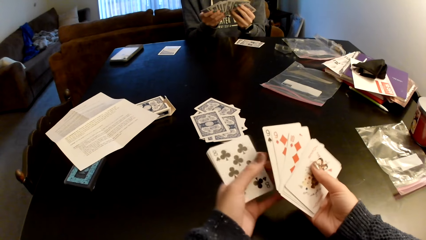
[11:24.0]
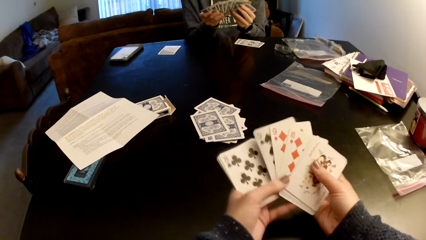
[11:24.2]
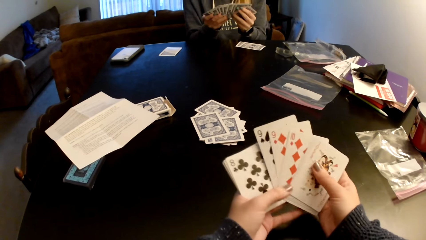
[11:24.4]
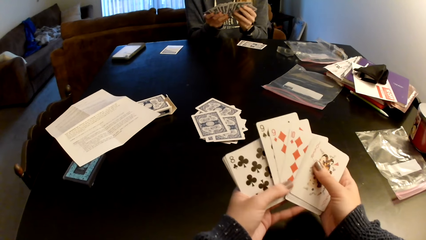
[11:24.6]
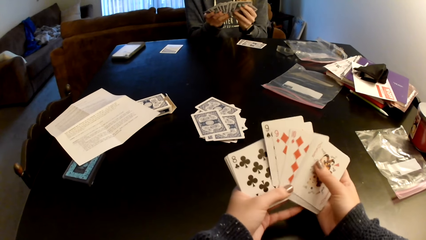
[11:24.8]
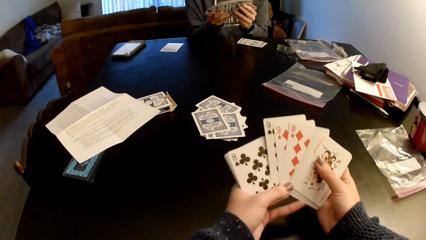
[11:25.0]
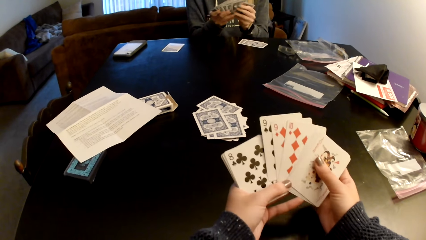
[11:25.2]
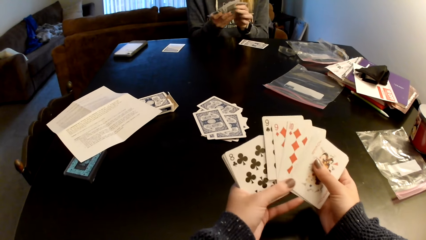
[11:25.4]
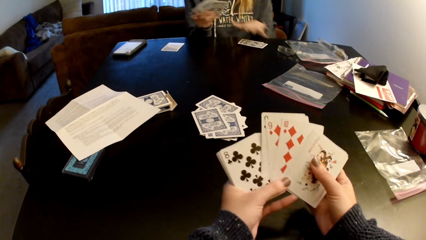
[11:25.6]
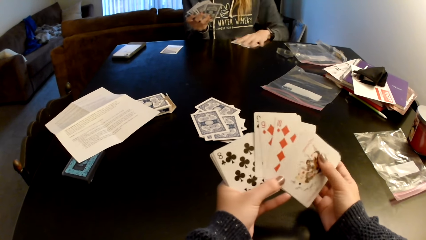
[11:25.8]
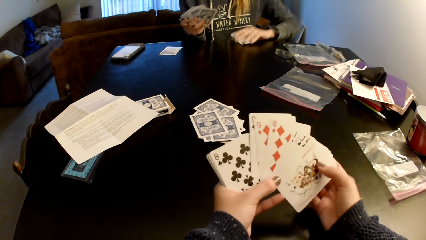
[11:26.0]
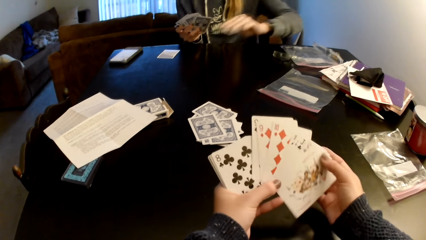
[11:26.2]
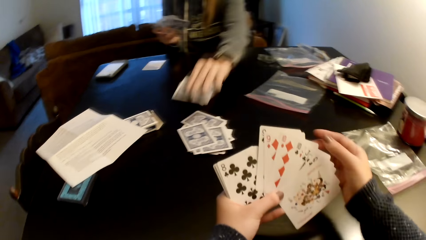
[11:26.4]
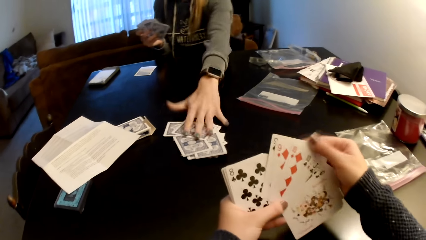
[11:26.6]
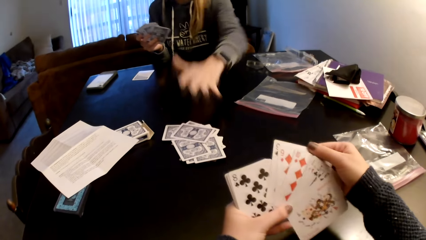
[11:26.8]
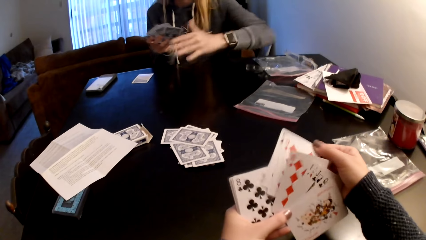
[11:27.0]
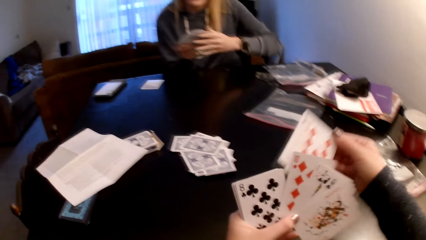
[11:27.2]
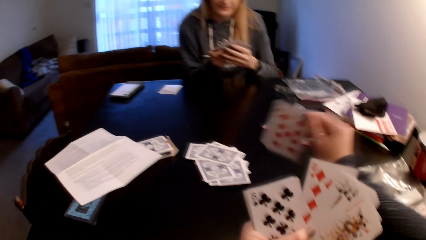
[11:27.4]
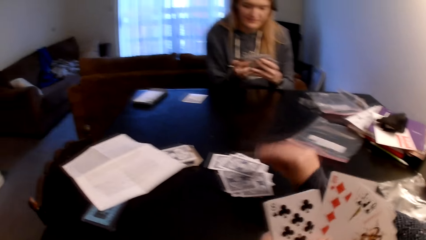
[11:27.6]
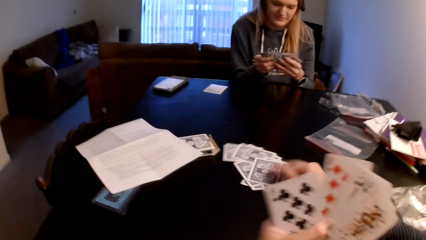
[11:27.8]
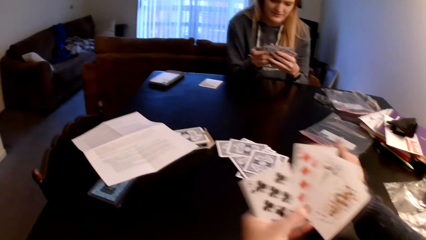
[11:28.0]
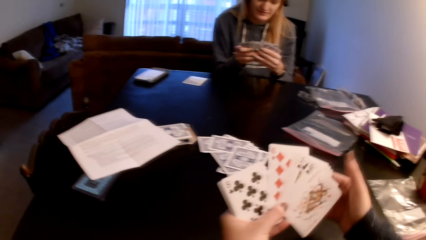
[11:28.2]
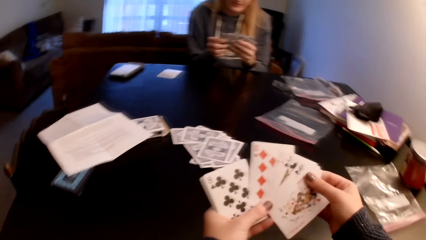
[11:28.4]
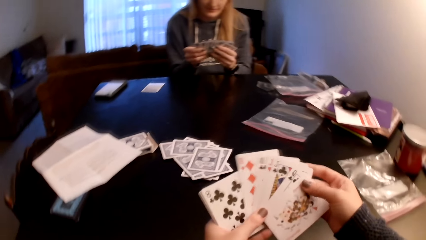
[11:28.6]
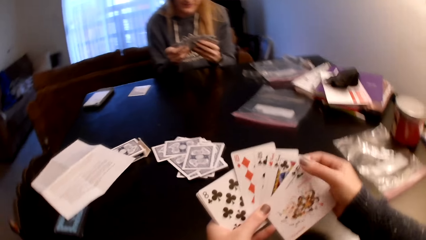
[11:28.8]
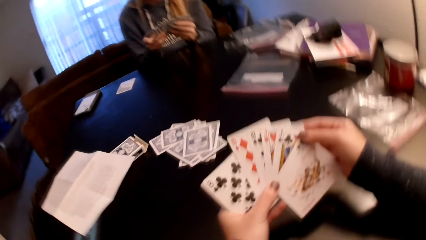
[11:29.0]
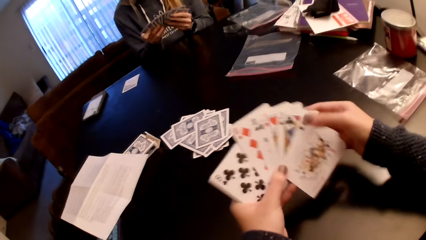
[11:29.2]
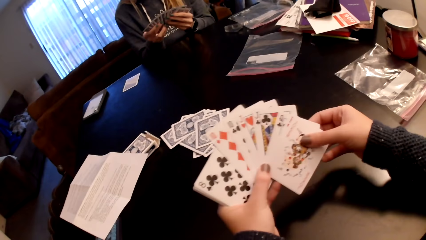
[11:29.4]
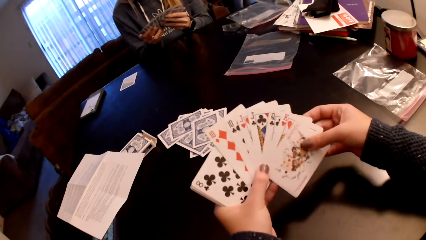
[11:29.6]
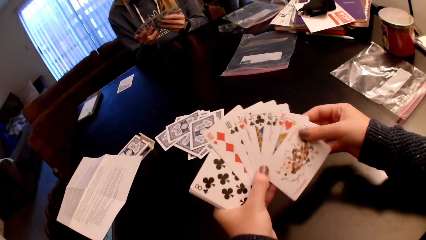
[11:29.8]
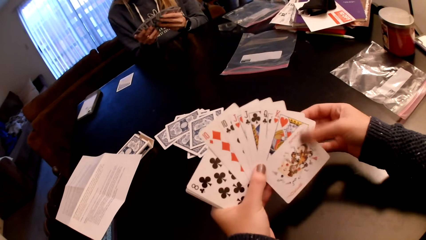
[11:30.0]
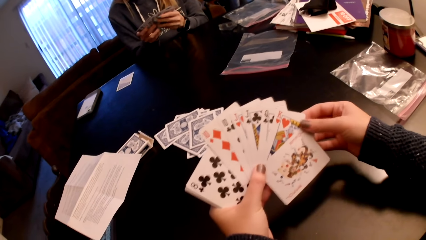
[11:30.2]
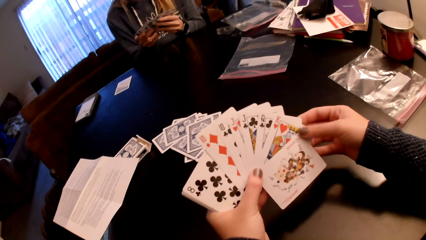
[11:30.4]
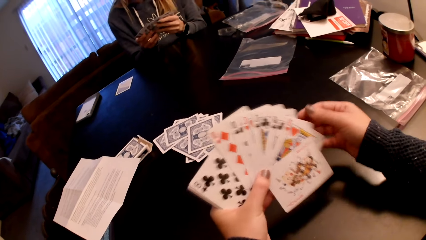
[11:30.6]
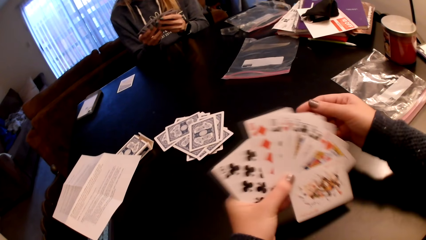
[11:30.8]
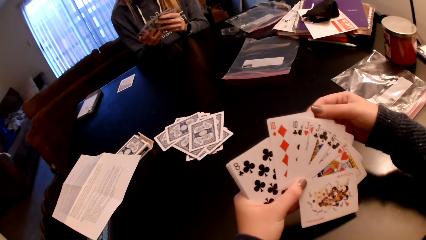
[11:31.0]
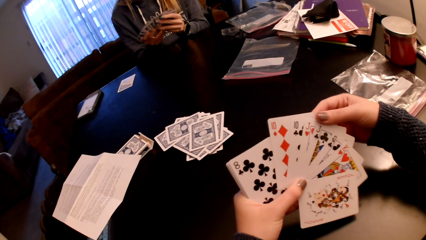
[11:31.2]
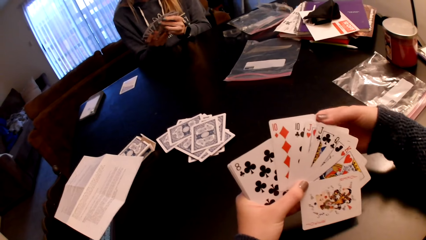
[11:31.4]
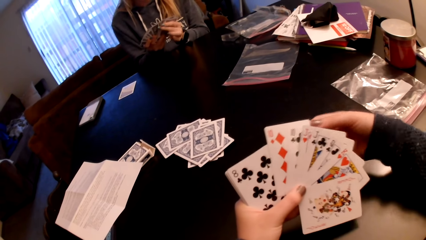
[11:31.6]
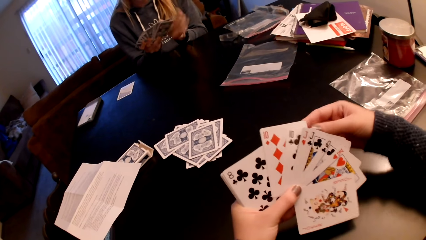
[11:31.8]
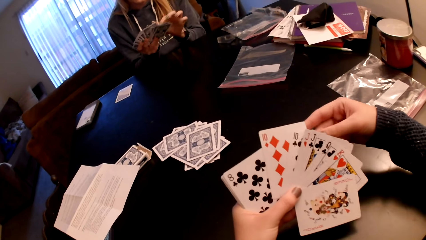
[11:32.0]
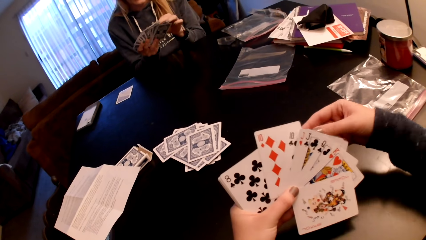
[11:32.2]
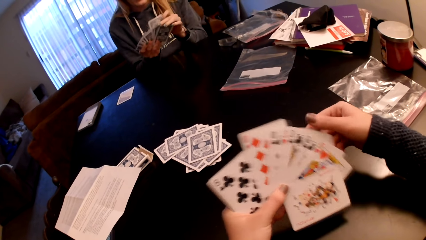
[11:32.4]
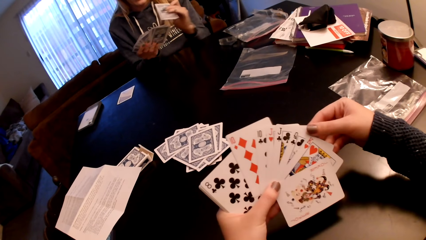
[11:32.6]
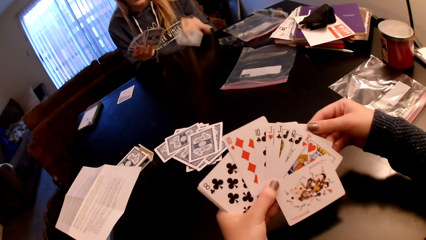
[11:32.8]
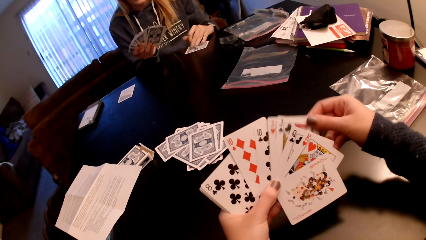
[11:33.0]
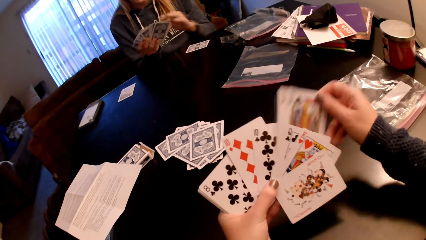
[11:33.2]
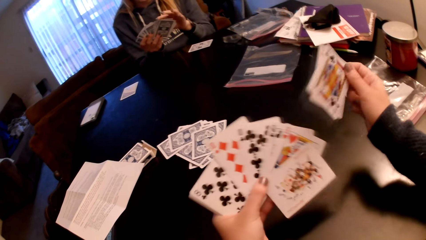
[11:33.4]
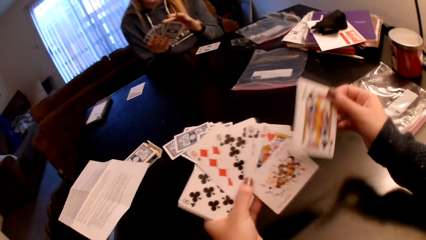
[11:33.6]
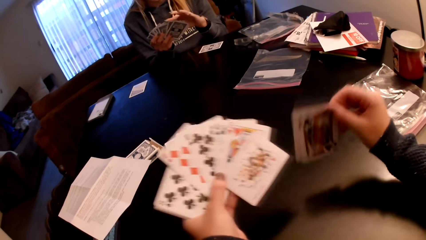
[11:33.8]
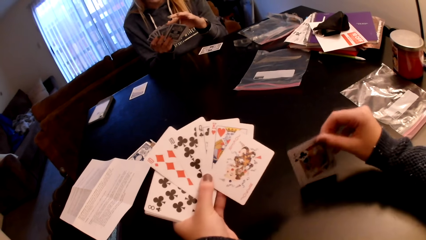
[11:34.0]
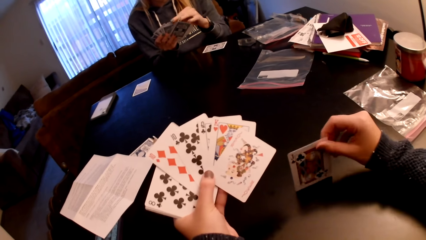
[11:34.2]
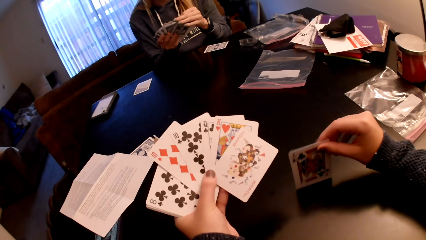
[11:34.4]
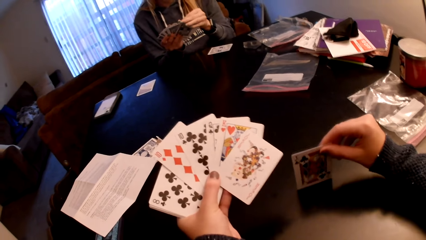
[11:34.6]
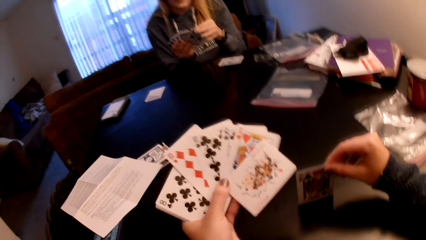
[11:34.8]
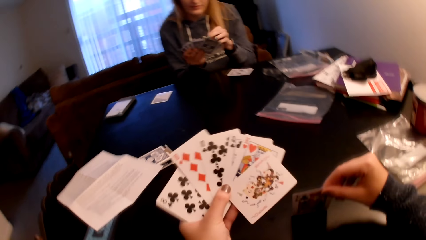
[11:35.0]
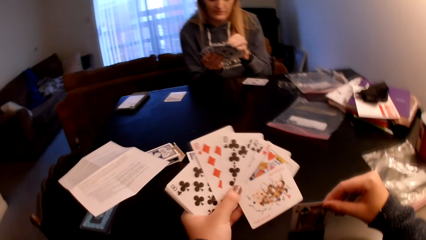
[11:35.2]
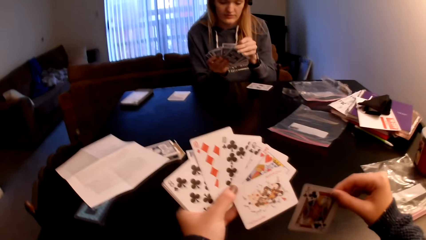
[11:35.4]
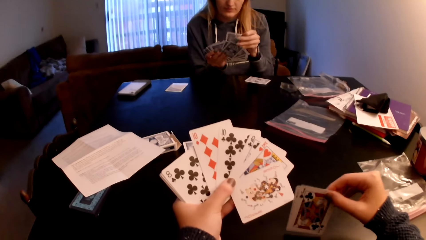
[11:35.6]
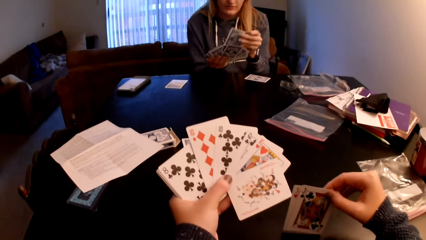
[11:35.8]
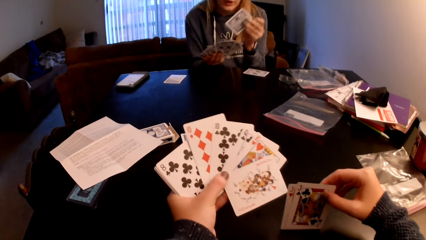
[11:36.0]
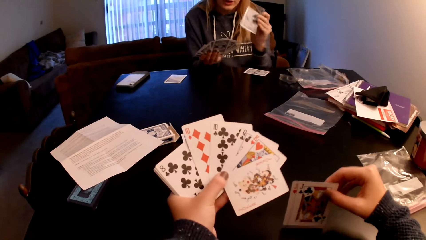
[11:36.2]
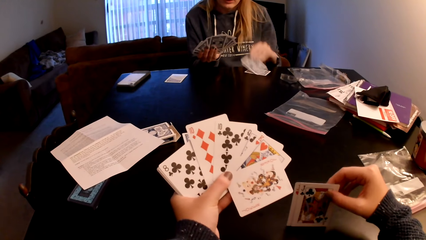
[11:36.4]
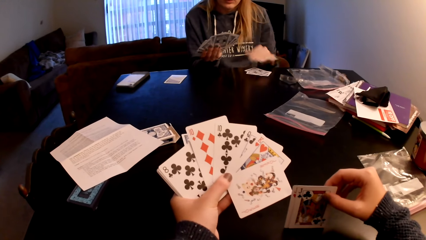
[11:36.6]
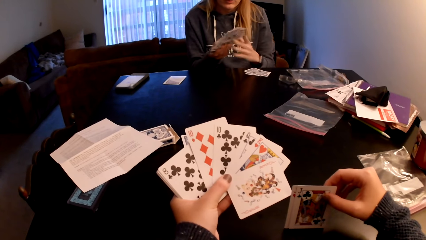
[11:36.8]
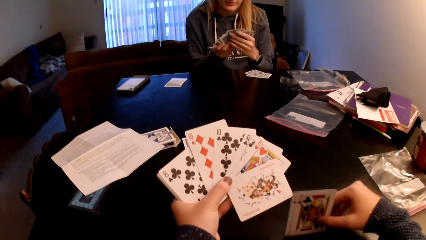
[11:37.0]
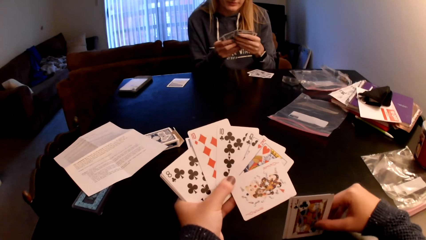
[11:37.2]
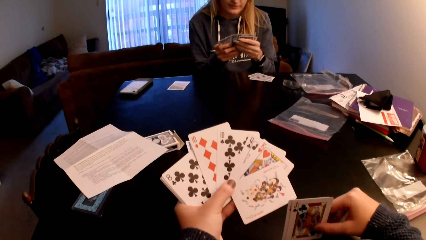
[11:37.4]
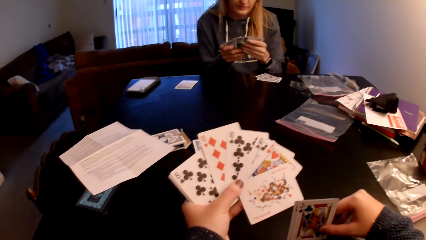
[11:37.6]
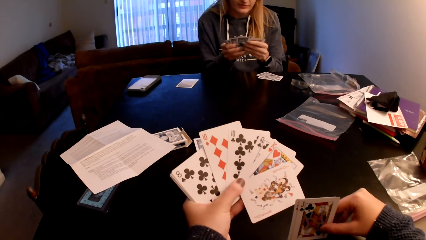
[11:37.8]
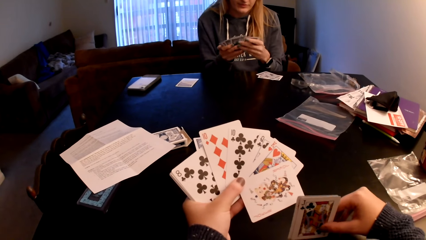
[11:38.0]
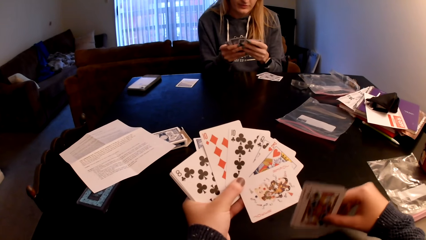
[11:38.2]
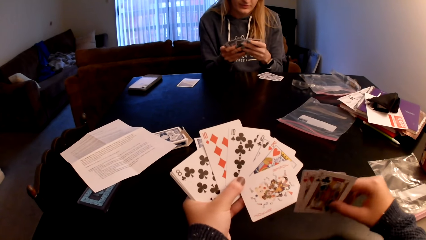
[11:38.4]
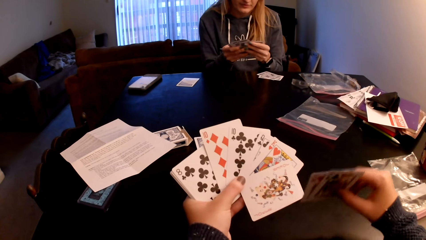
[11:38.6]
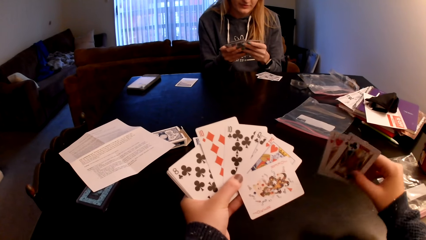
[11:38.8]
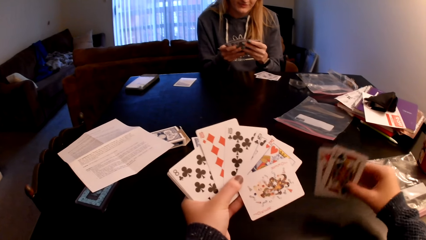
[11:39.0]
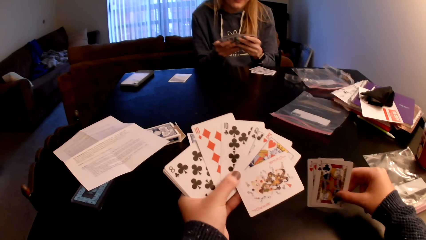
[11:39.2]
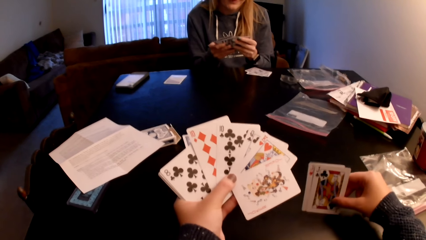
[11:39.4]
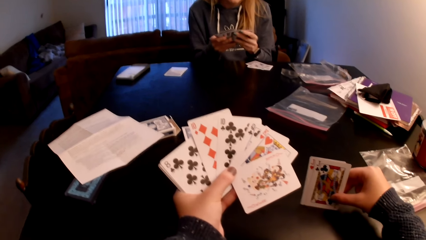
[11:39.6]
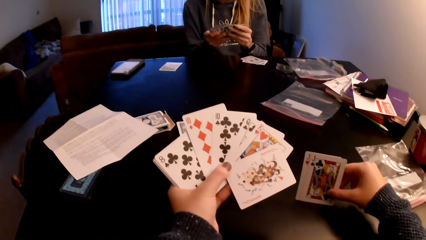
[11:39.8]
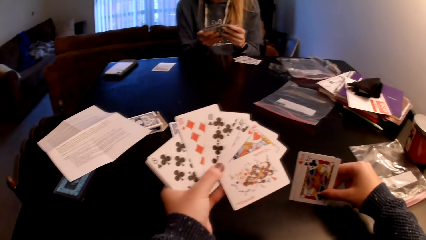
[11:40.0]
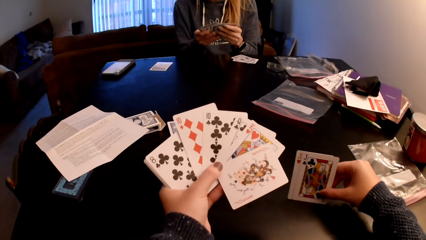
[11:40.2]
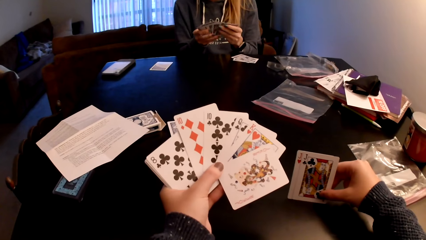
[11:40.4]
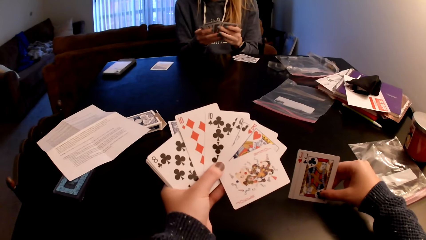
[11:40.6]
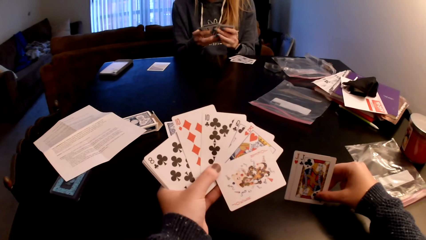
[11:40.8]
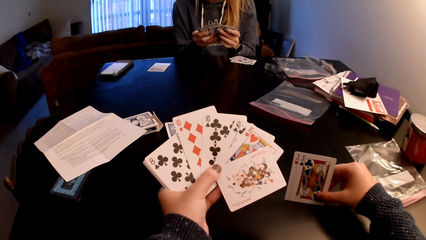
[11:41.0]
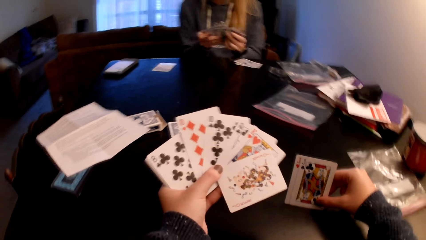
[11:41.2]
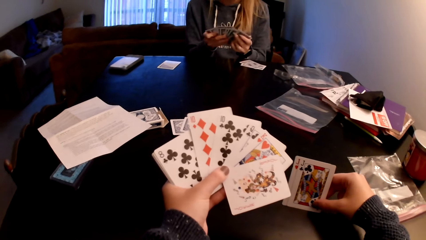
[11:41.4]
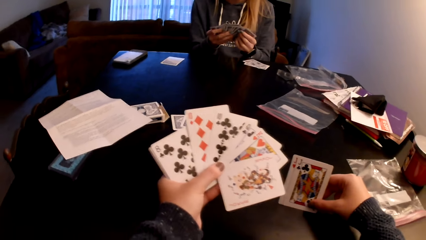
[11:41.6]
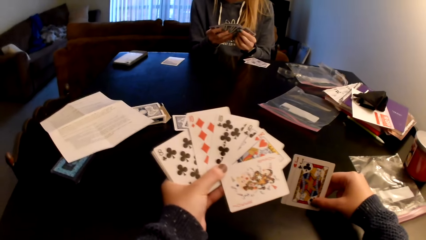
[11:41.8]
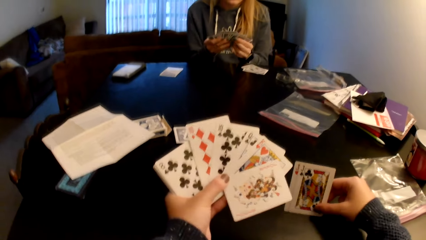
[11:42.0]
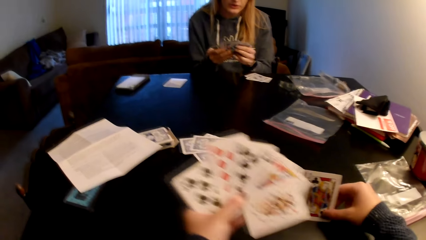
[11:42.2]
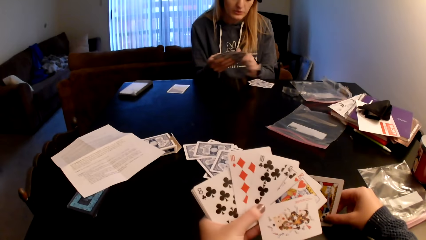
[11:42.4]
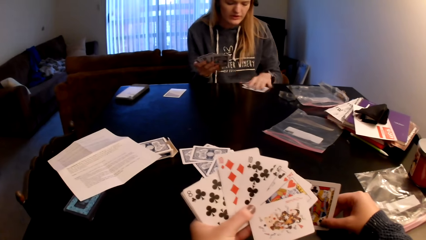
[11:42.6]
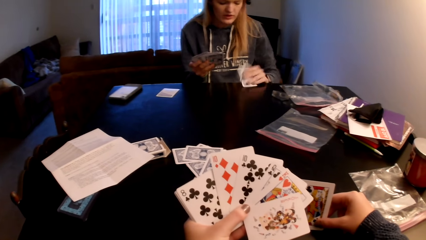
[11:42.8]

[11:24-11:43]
A woman sorts cards with her hands. The camera wearer holds the cards with hands. The woman pulls her hand off the cards, picks up cards, moves the cards on a table and puts the cards on the card. The camera wearer checks the cards. She picks up cards. She puts the cards on the cards. She holds the cards with both hands. She checks the cards. The woman holds the cards with both hands. The camera wearer checks the cards. She sorts the cards with her hands. The woman sorts the cards with her hands. The woman picks up cards. The camera wearer sorts the cards with her hands. The woman puts the cards on the table. The camera wearer picks up cards. She puts the cards on the table. The woman picks up a card, puts the cards on the table, checks the cards and sorts the cards with her hands. The camera wearer looks around a room.
